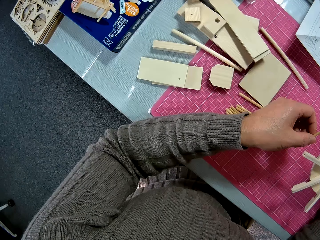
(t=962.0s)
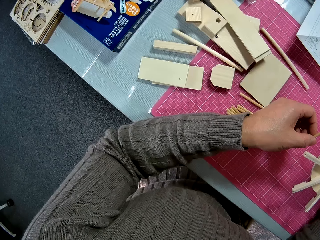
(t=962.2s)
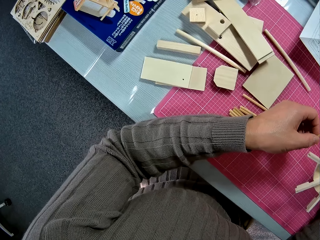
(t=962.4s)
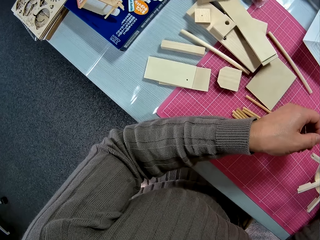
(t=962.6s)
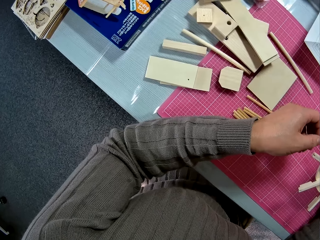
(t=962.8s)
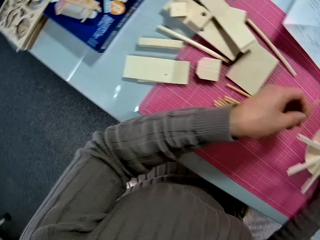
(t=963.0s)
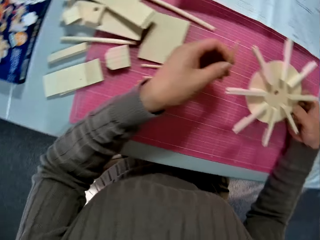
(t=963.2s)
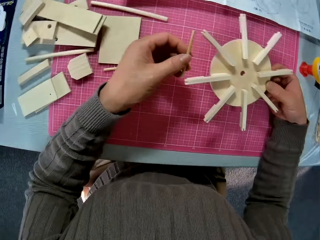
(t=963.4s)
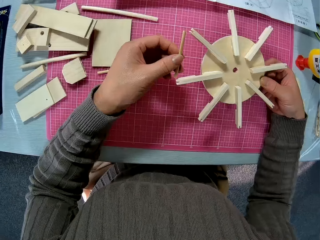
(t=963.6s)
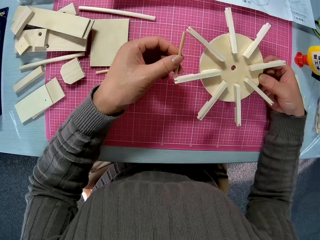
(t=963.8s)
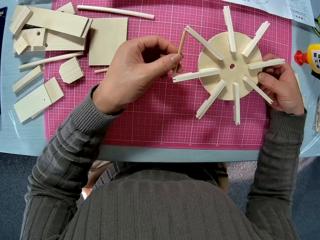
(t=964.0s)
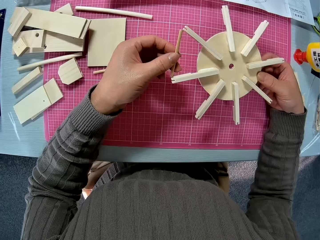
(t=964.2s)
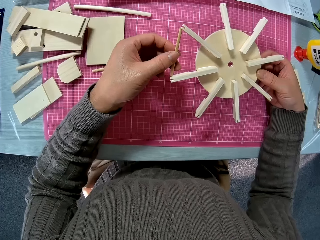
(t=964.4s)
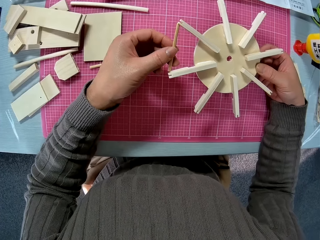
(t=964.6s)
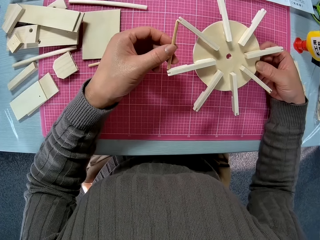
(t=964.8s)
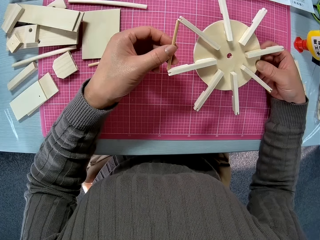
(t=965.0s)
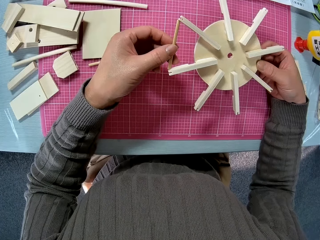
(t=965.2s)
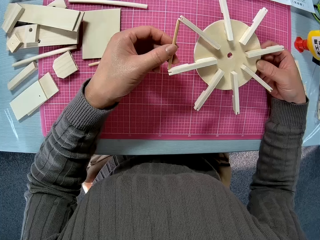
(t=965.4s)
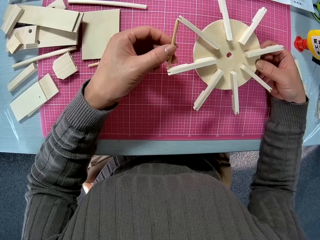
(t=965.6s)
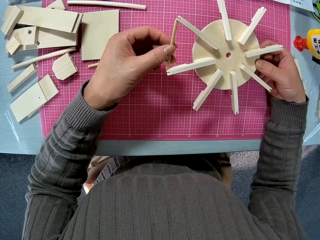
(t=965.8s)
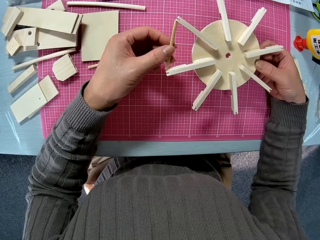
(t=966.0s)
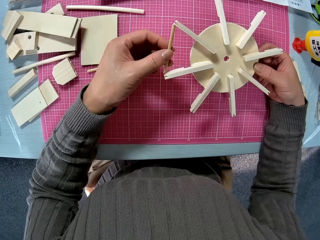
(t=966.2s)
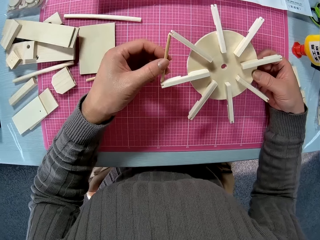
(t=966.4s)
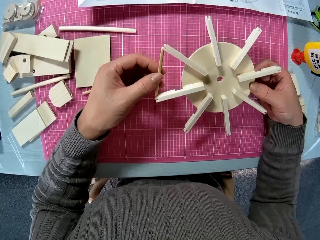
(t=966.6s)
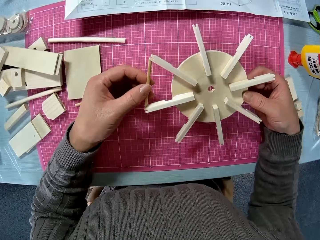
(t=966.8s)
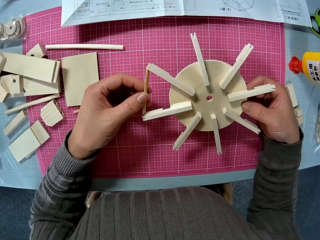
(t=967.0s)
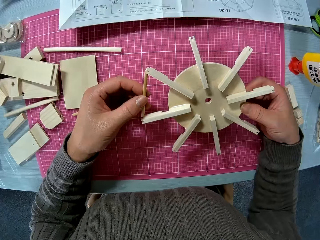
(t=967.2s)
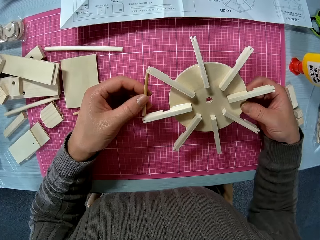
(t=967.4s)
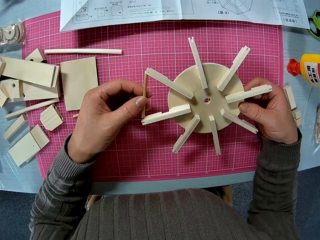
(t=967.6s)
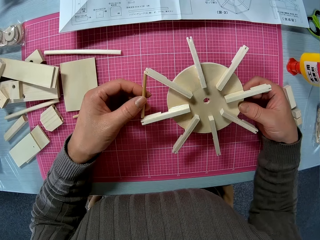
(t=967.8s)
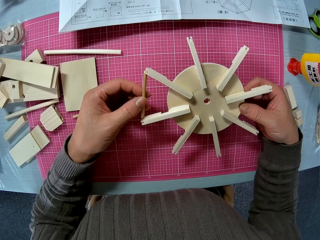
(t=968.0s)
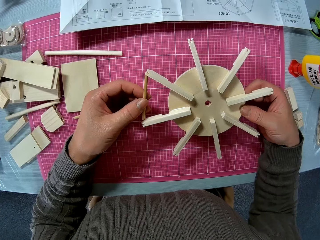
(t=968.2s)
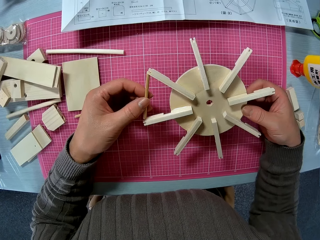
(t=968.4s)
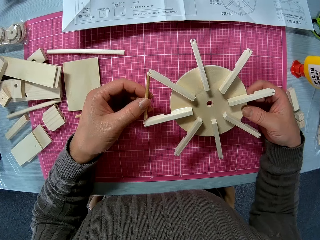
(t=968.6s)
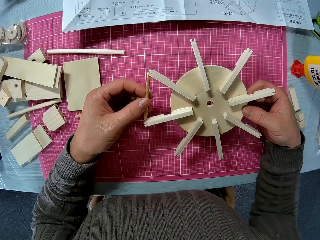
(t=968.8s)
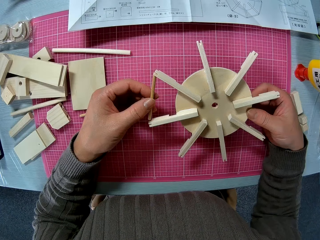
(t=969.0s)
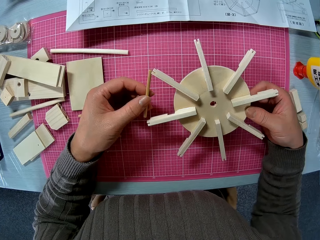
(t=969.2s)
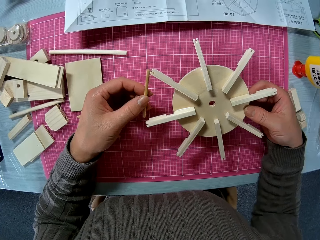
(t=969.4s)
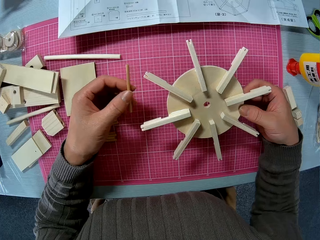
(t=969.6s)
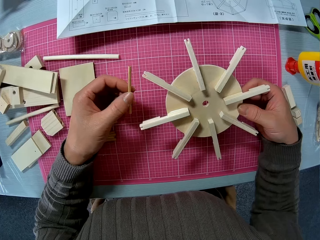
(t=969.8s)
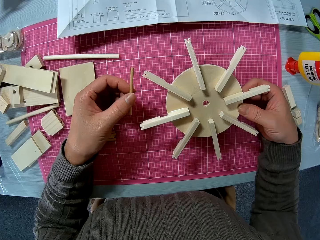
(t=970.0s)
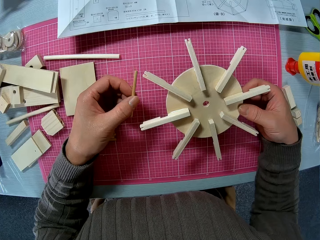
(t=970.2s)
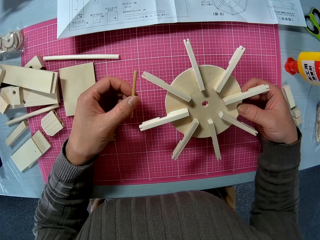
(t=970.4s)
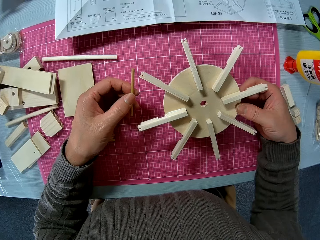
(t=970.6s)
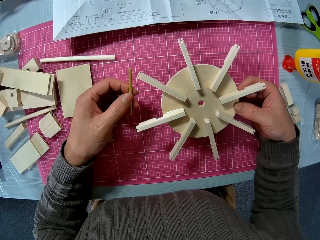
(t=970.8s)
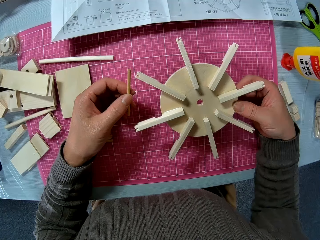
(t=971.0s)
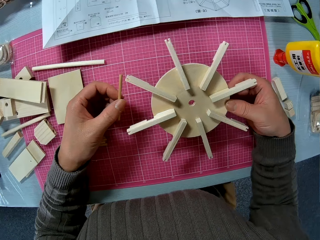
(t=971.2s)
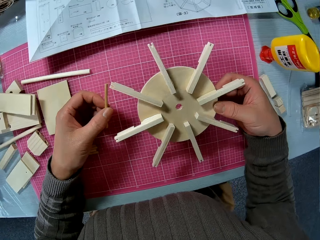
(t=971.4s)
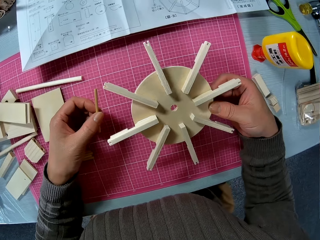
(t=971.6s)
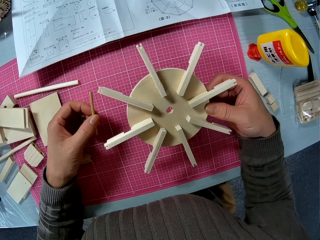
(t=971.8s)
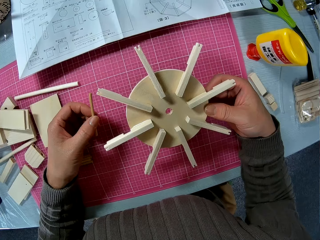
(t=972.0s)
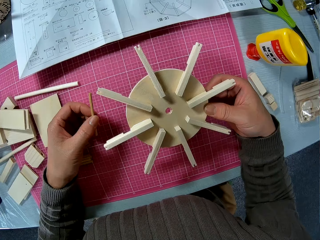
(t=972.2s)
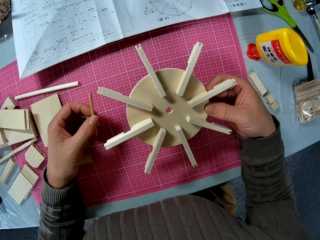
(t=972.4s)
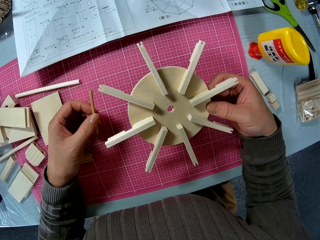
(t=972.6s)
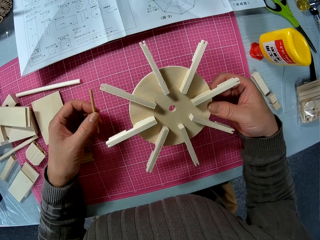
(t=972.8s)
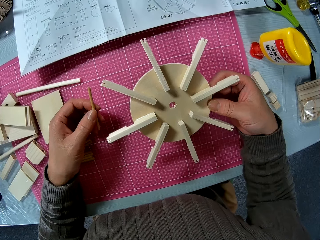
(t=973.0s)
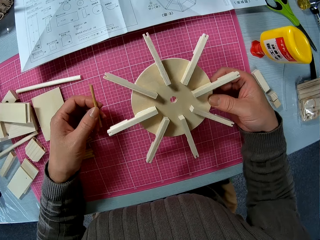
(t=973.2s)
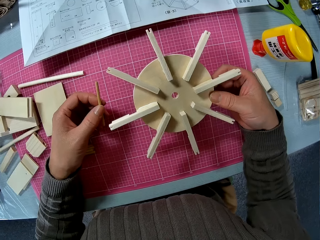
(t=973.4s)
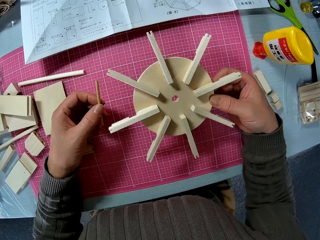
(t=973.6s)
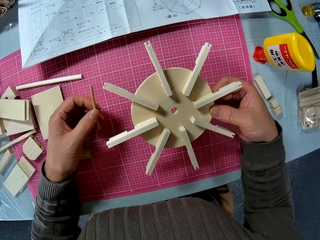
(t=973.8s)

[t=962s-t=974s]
The camera wearer looks at the wooded art. They set the smaller pieces of wood into the bigger piece of wood. They look at the wooded art. They remove the smaller piece of wood from the bigger piece of wood.

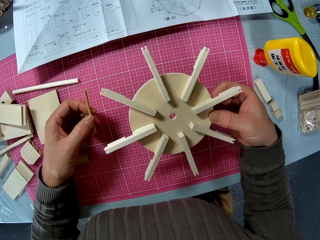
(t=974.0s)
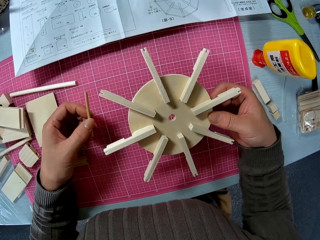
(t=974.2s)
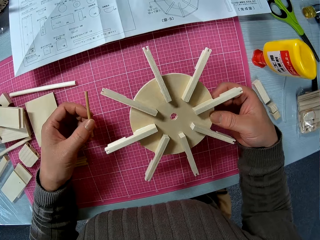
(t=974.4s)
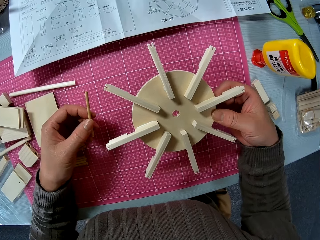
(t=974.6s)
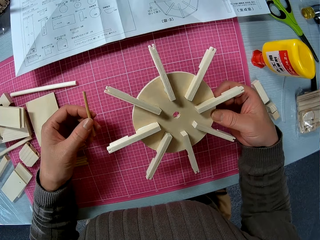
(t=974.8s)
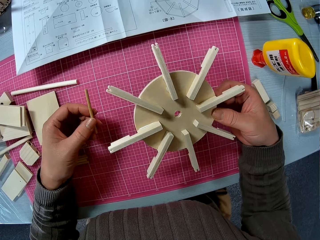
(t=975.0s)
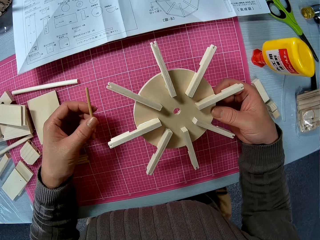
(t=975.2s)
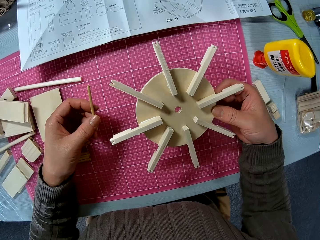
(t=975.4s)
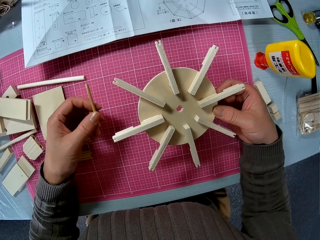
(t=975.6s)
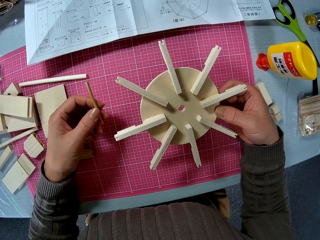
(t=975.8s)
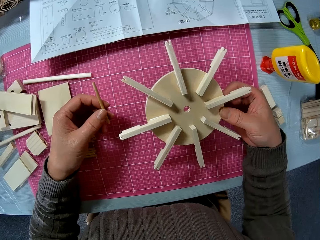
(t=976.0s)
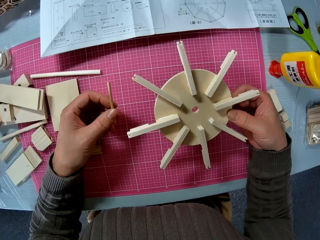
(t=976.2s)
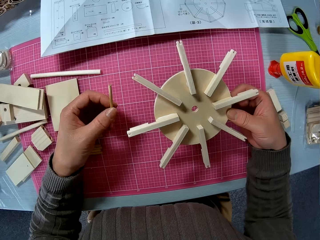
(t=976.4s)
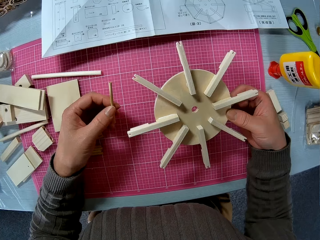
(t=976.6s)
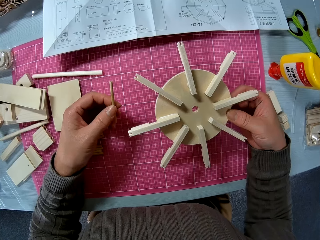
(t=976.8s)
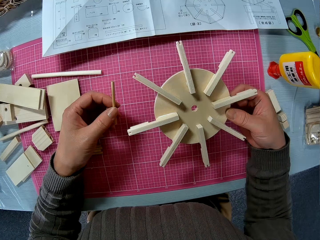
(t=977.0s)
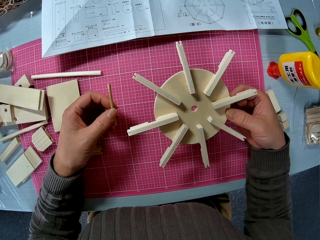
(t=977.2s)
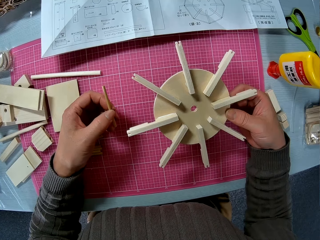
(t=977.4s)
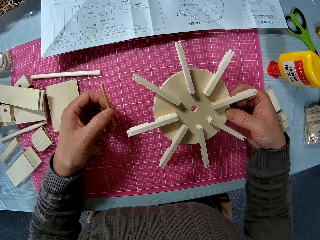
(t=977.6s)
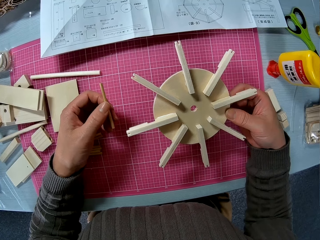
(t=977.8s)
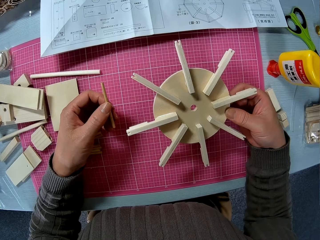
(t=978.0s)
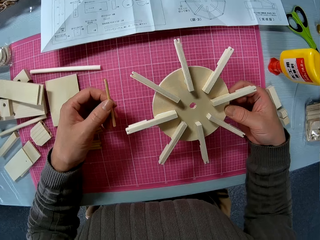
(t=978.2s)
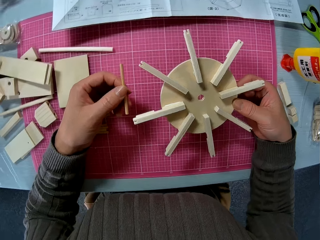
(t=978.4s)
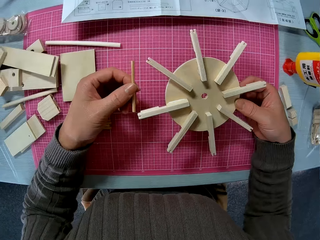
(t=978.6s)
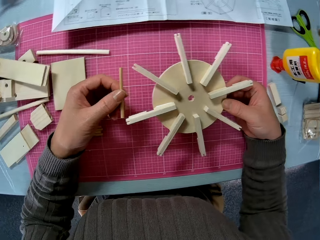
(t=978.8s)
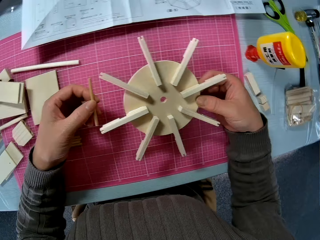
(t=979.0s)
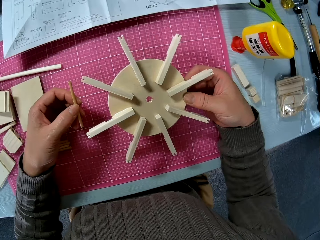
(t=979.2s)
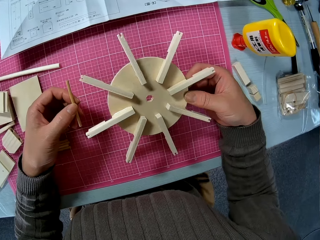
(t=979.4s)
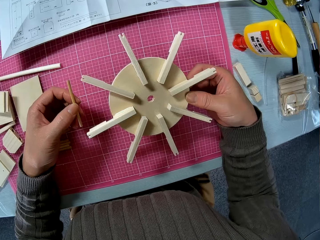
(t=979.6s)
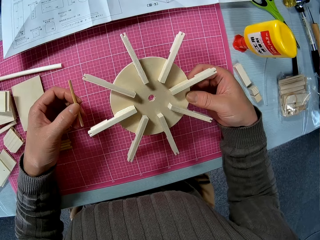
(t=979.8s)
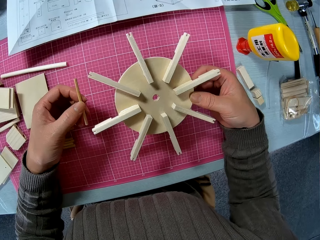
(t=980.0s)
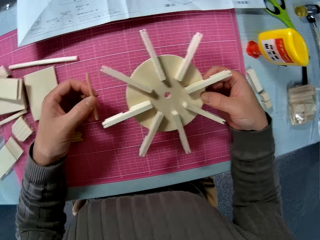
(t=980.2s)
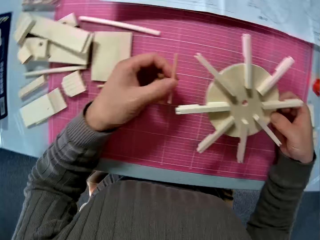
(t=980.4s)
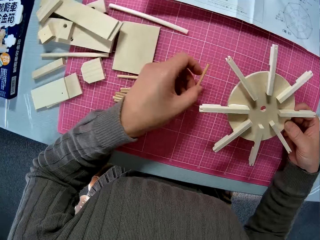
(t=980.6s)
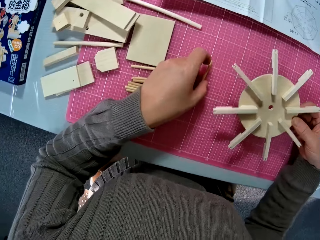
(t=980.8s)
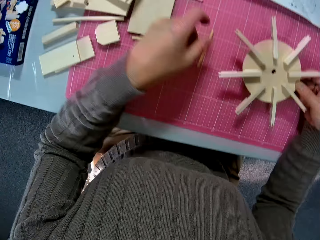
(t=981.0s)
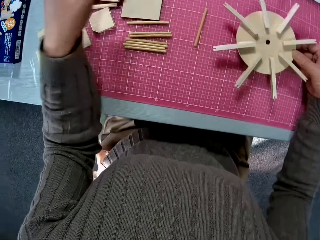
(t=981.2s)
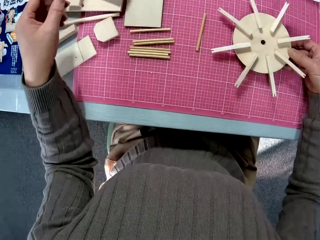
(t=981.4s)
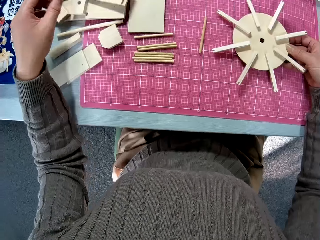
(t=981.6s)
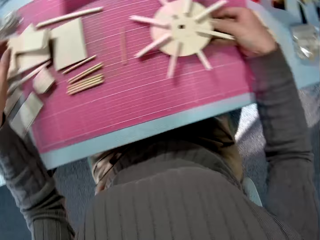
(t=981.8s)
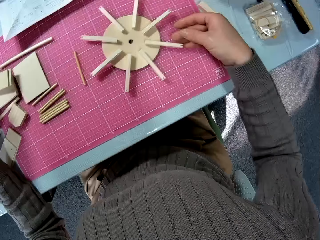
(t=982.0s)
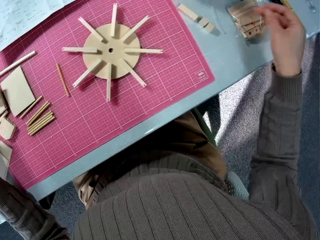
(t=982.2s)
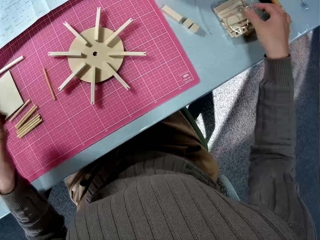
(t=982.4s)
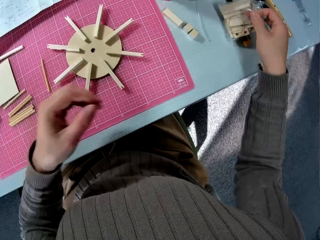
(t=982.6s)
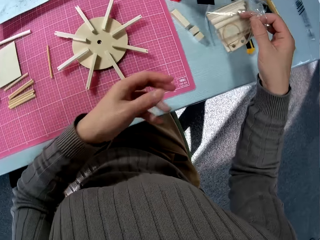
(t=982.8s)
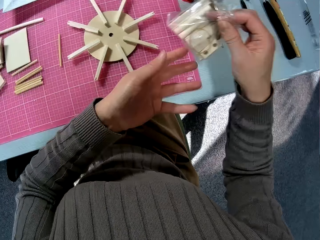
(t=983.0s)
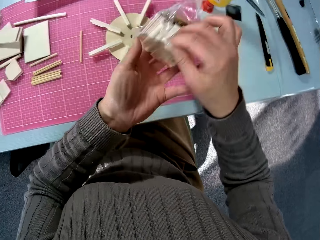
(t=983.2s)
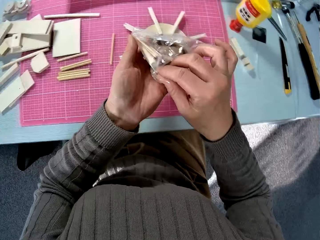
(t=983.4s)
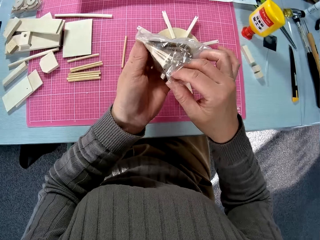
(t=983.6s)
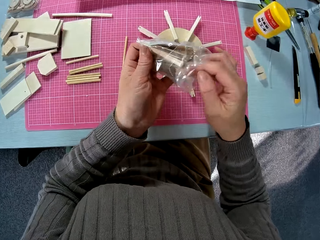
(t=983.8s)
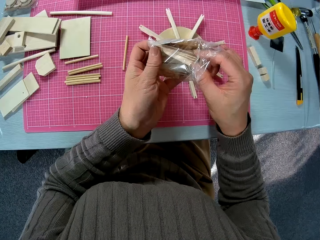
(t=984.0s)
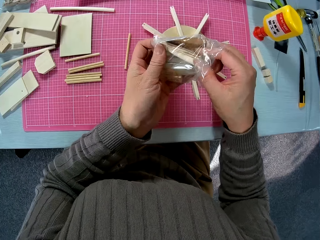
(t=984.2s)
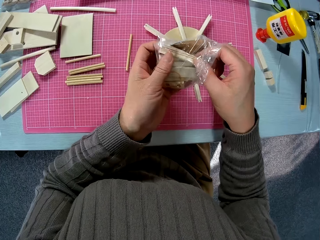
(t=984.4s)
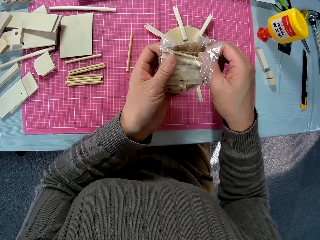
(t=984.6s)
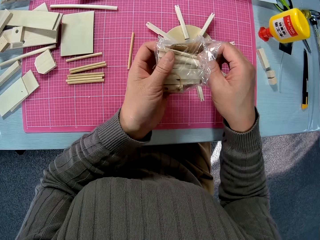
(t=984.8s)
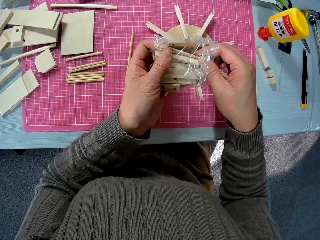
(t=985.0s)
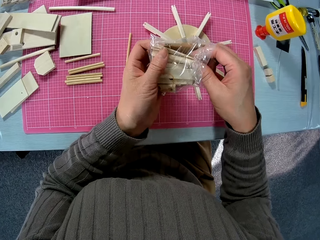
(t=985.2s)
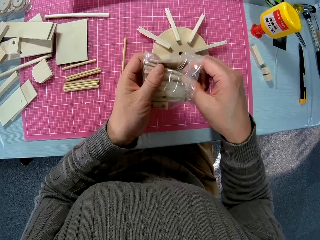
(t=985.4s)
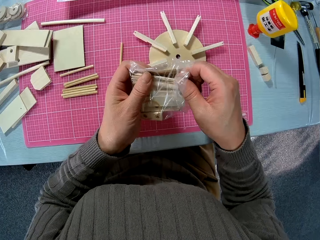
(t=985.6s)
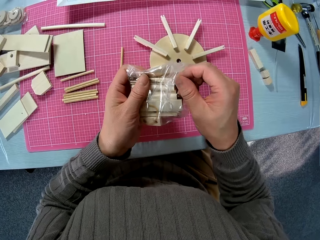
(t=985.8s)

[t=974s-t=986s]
The camera wearer drops the smaller piece of wood on the table. They drop the bigger piece of wood on the table. They pick up the nylon or polythene paper containing the pieces of wood from the table.
